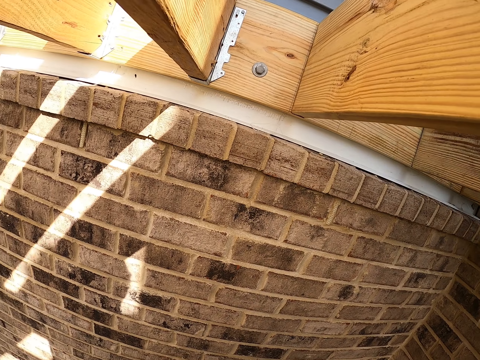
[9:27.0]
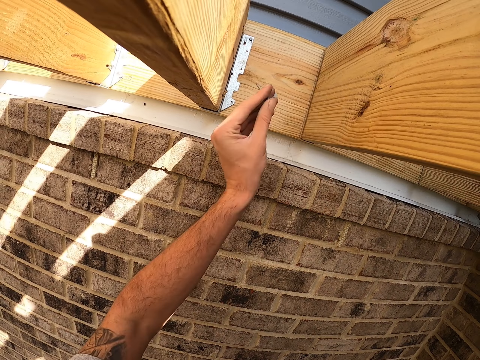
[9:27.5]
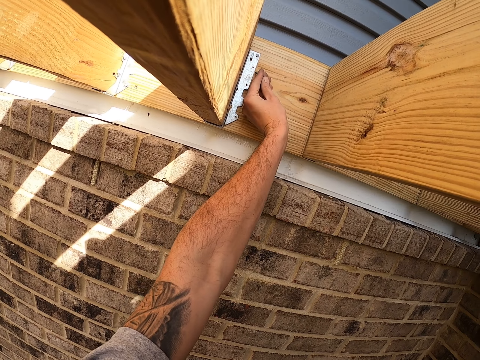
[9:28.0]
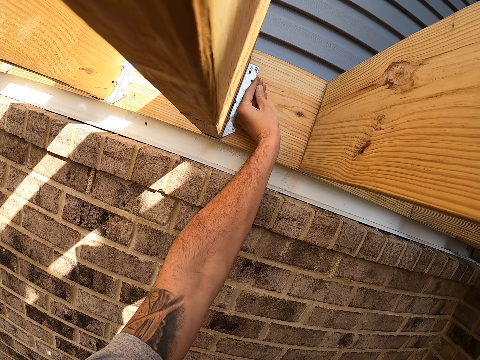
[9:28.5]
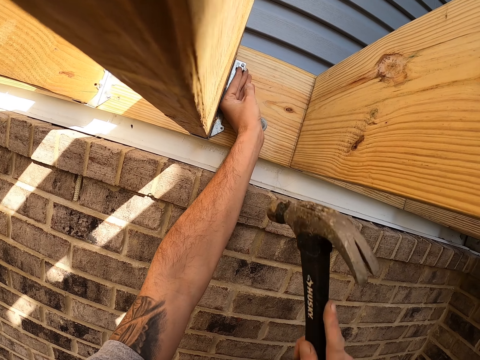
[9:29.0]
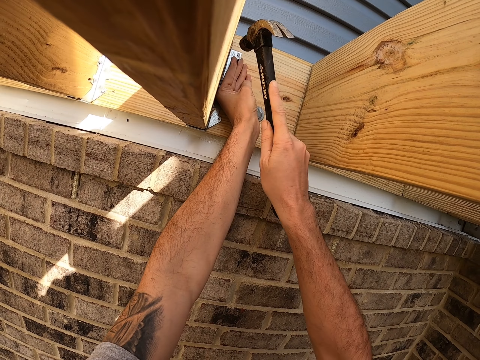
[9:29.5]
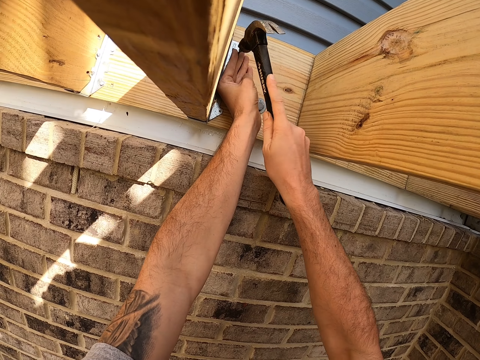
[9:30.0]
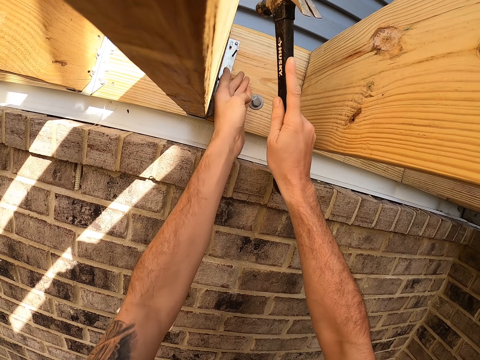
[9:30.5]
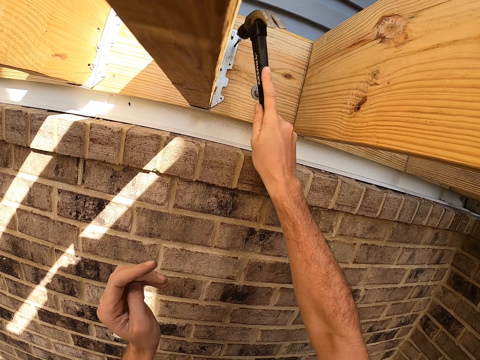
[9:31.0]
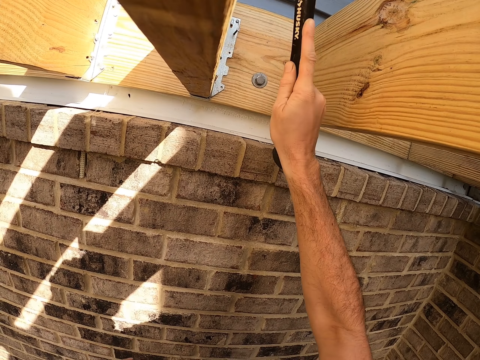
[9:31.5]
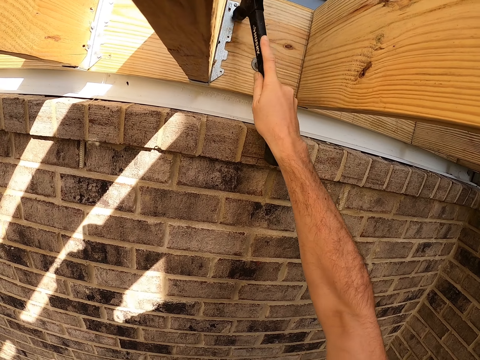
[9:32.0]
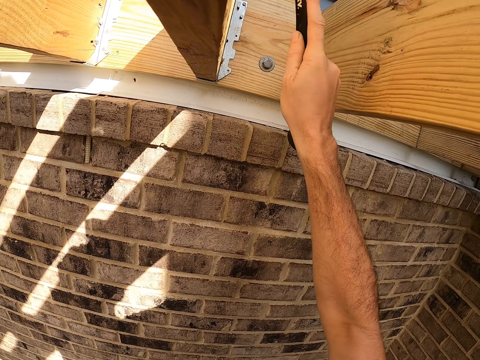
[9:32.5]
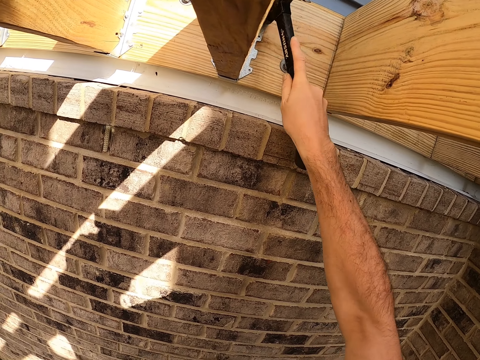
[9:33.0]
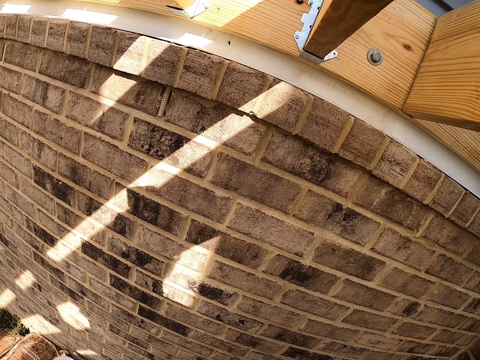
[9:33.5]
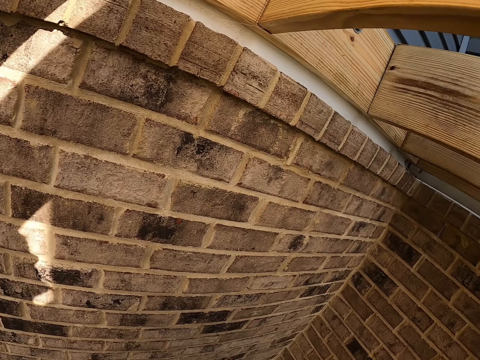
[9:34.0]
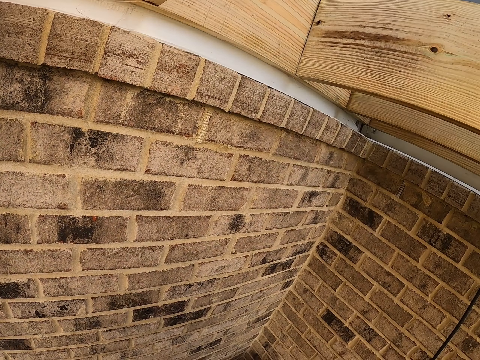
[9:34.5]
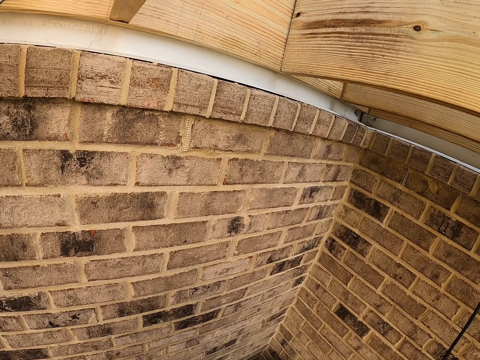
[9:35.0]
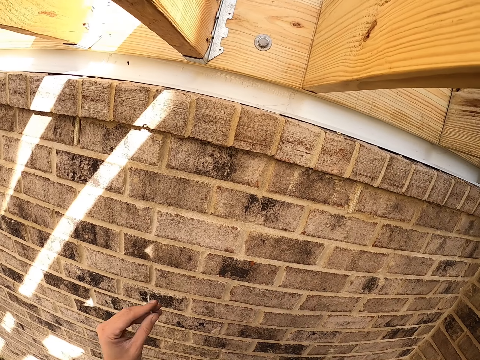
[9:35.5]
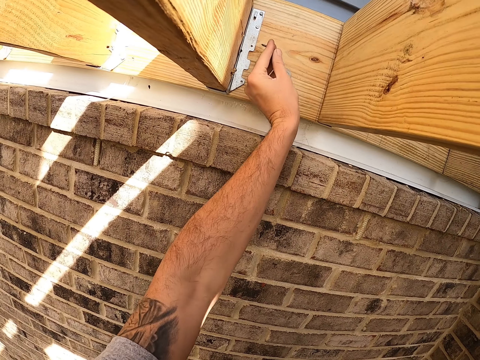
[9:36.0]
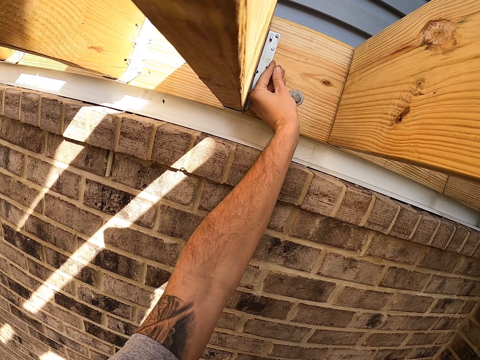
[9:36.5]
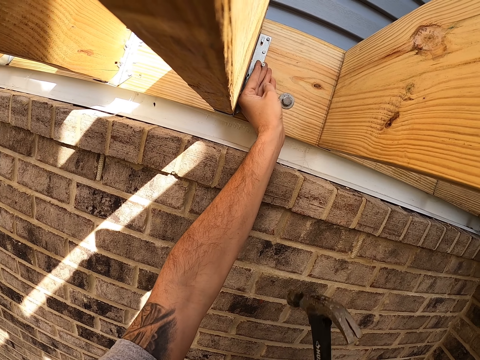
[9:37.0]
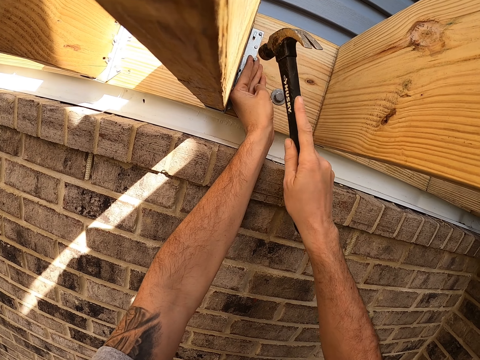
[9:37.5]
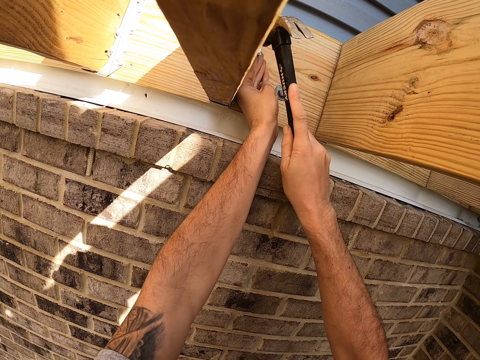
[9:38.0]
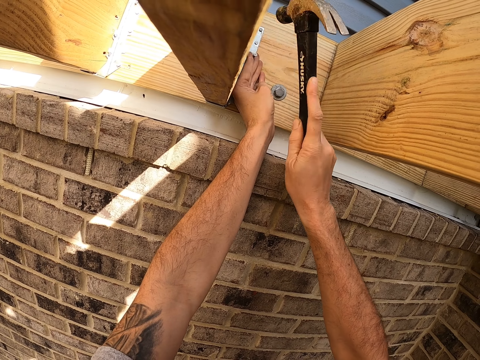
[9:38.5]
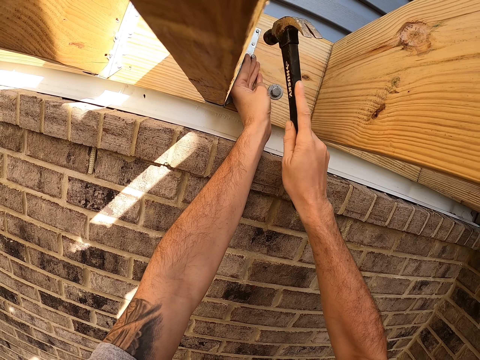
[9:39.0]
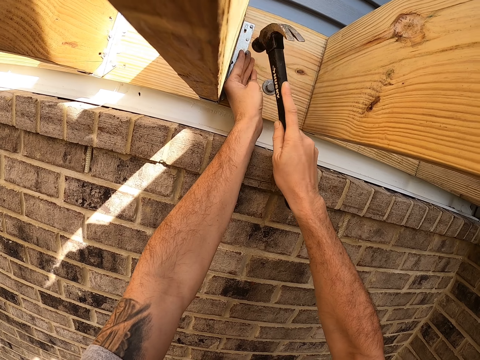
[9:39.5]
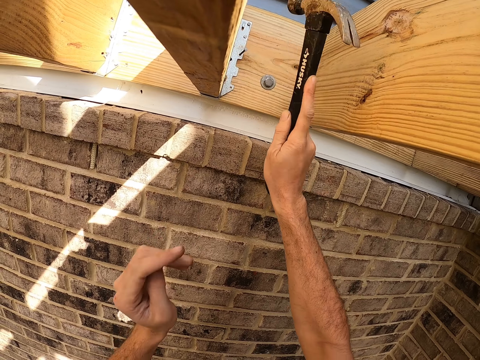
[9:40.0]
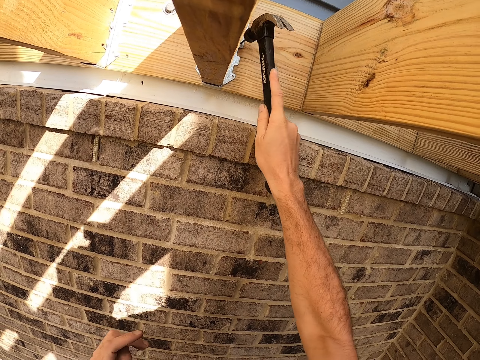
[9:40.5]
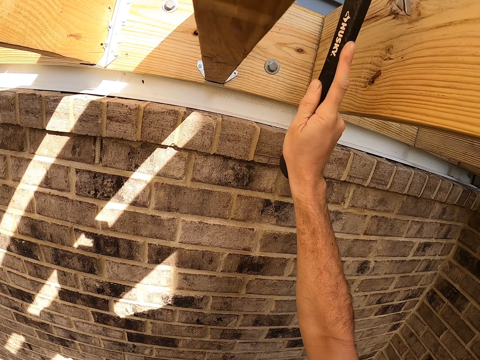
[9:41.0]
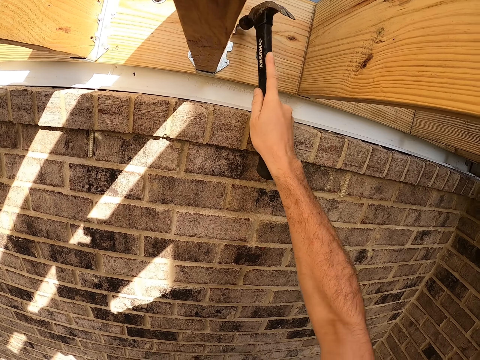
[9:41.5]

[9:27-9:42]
The camera wearer places an iron nail on the wood. They hit the nail with the hammer. They place an iron nail on the wood and hit the nail with the hammer.

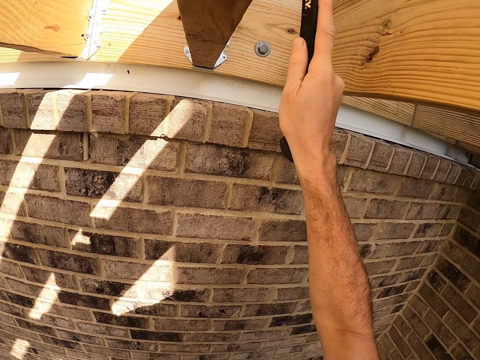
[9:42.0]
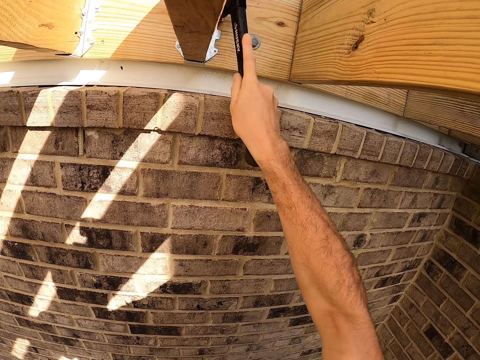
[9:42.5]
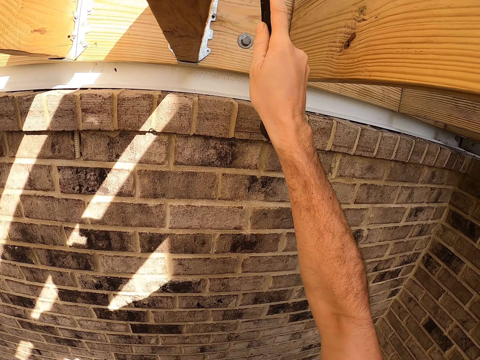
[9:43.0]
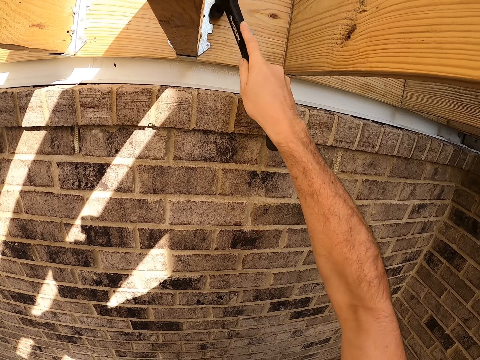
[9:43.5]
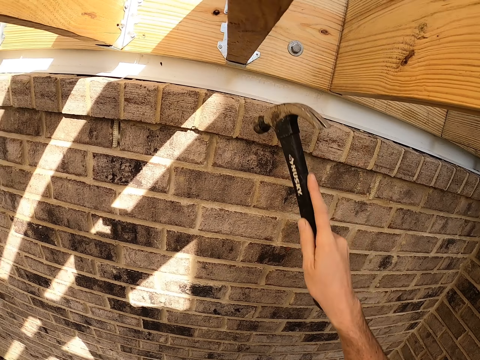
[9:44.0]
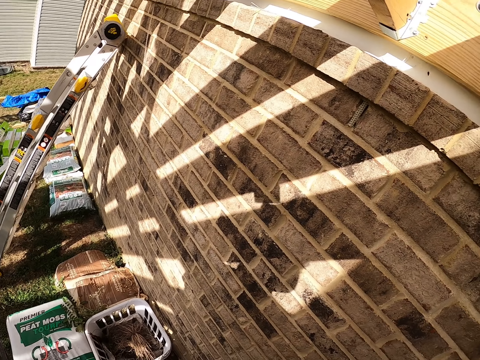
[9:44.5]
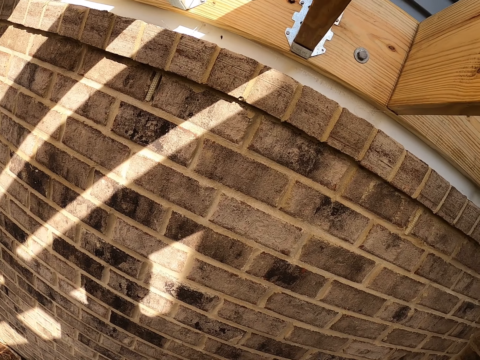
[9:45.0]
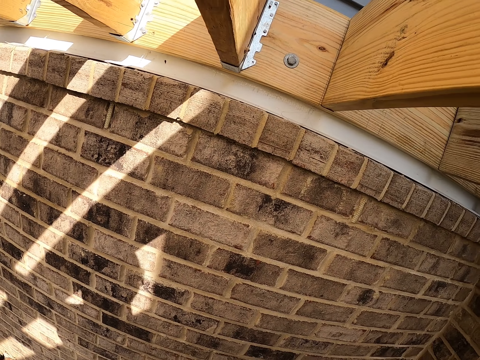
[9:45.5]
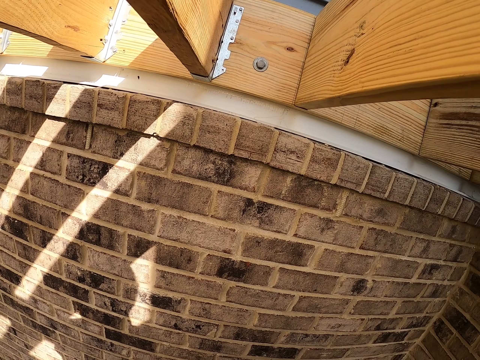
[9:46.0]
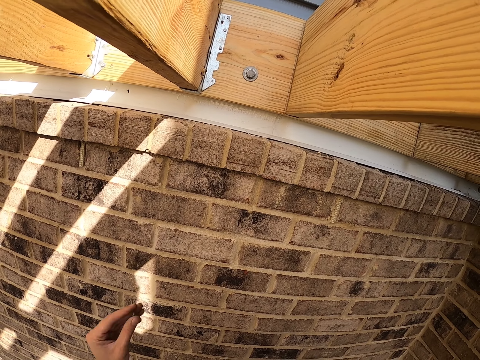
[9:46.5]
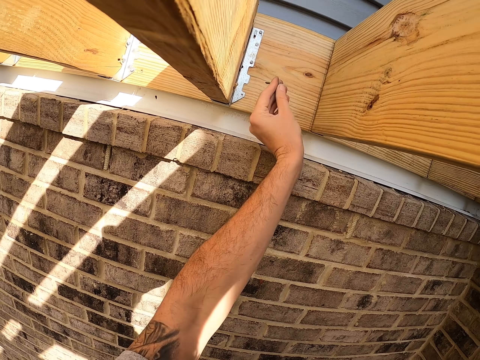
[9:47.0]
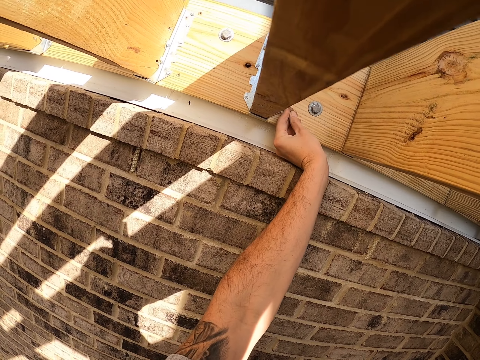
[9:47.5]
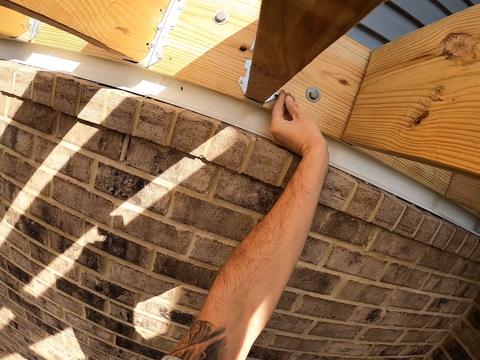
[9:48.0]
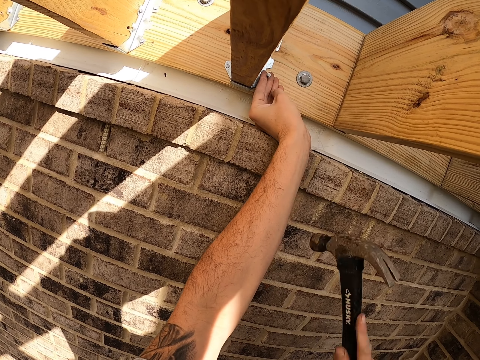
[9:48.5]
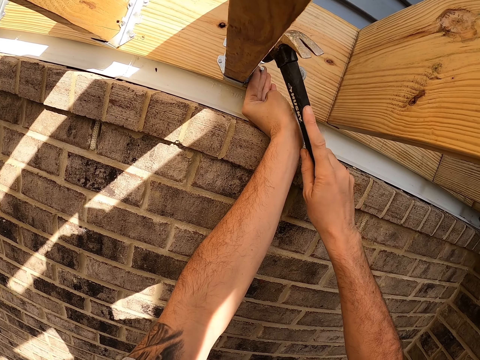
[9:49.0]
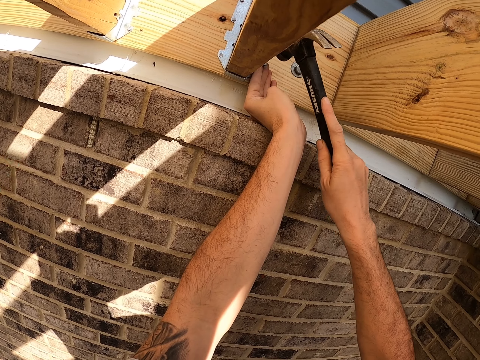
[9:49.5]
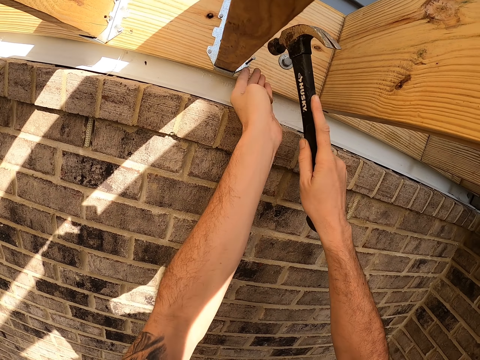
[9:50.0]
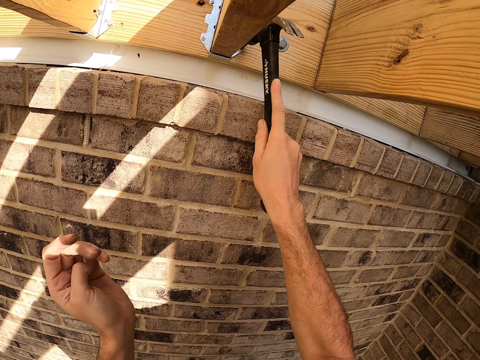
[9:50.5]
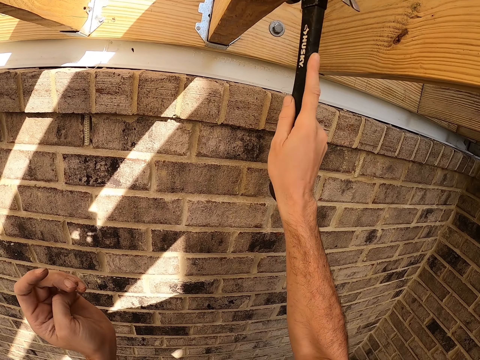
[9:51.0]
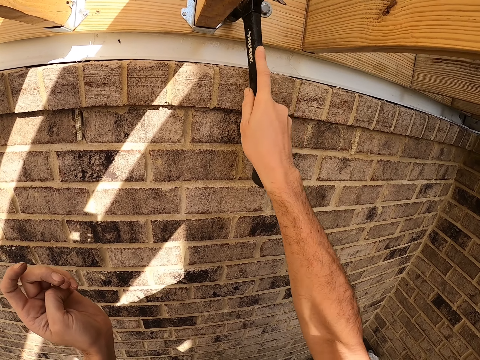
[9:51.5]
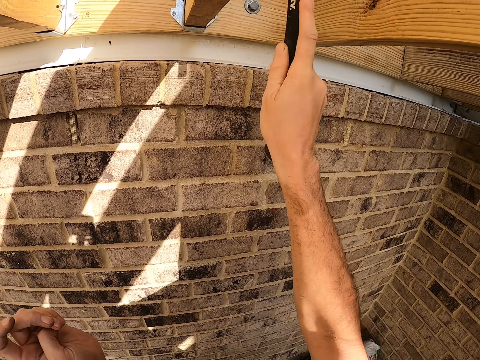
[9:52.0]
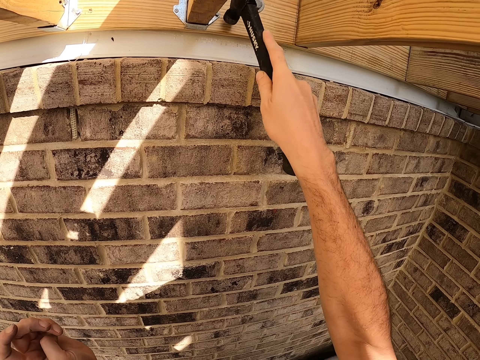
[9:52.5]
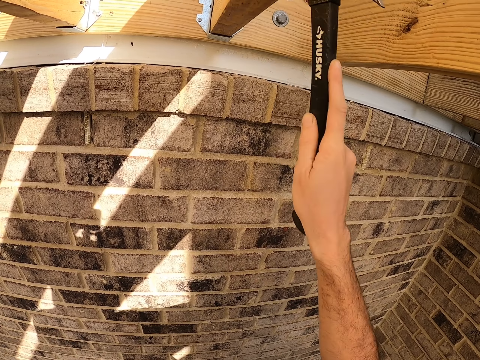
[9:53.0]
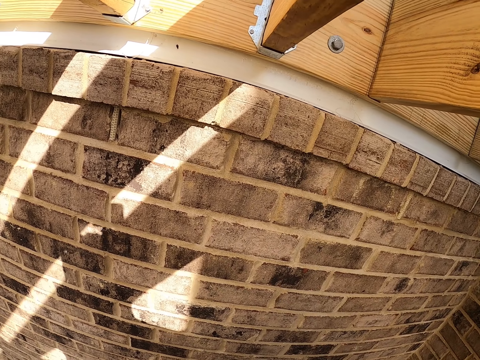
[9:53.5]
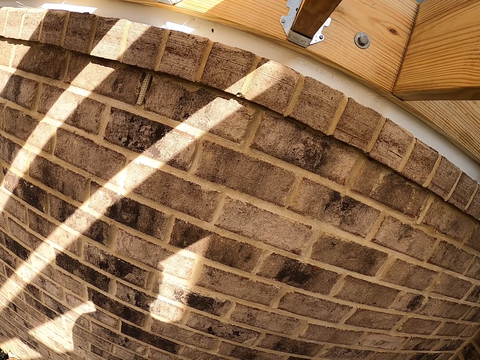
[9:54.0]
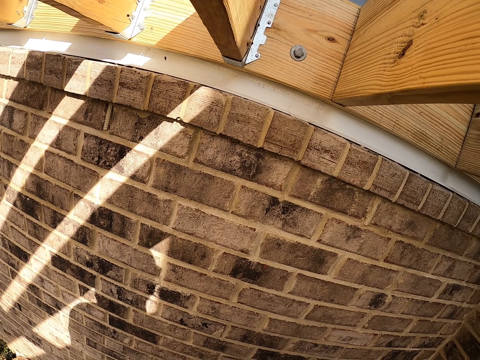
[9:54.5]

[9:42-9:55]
The camera wearer places an iron nail on the wood. They hit the nail with the hammer.
